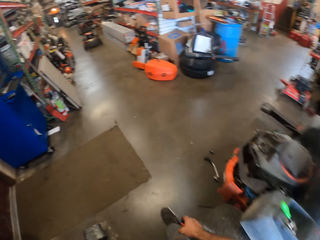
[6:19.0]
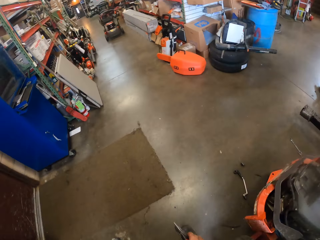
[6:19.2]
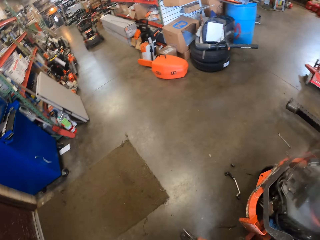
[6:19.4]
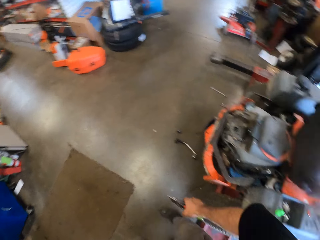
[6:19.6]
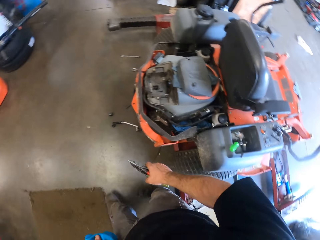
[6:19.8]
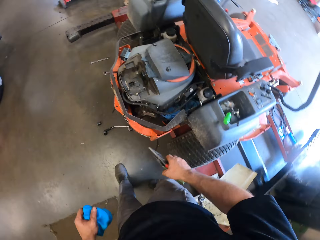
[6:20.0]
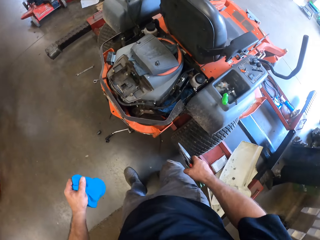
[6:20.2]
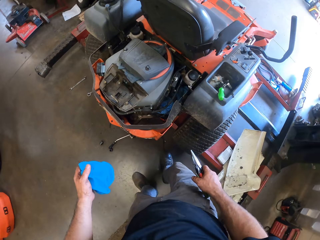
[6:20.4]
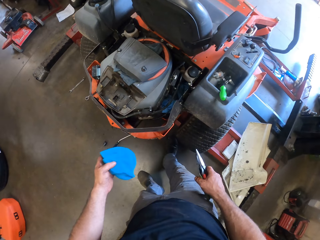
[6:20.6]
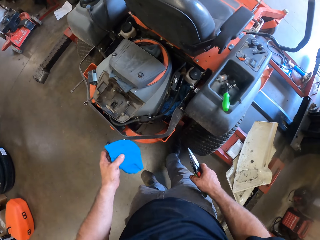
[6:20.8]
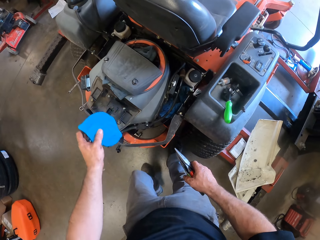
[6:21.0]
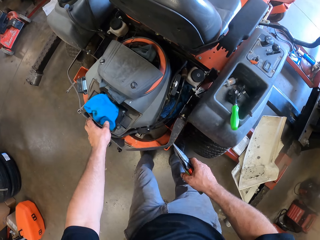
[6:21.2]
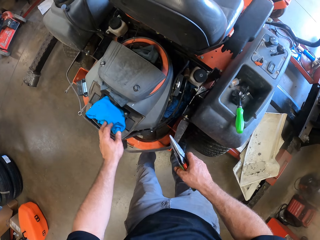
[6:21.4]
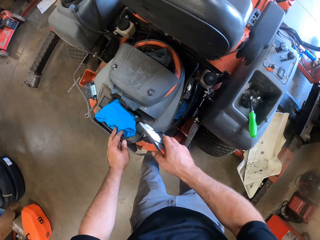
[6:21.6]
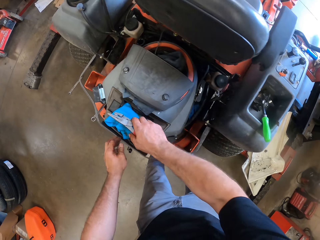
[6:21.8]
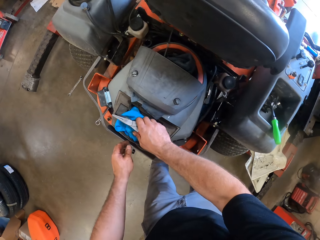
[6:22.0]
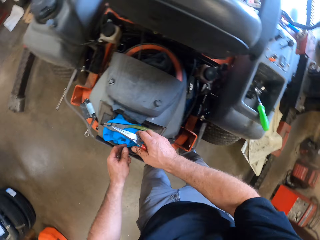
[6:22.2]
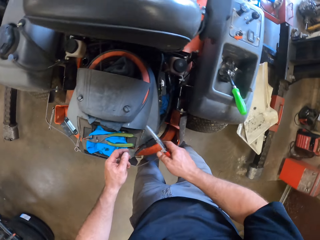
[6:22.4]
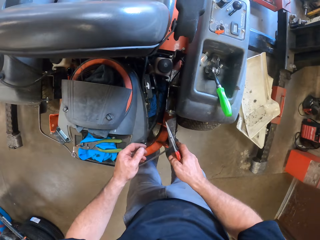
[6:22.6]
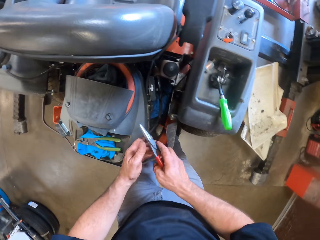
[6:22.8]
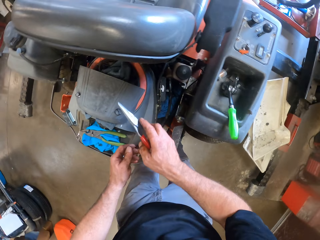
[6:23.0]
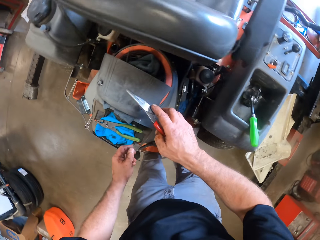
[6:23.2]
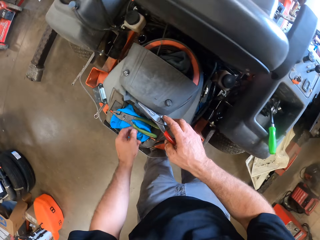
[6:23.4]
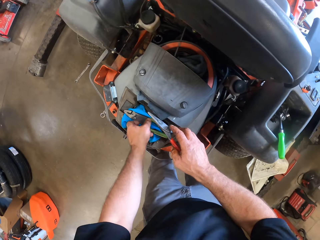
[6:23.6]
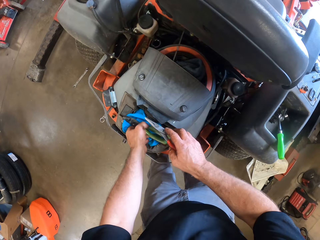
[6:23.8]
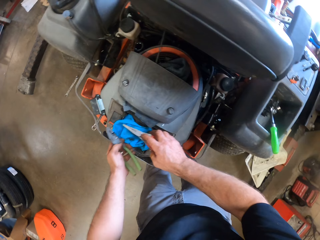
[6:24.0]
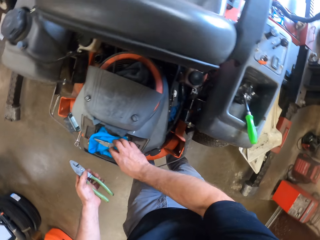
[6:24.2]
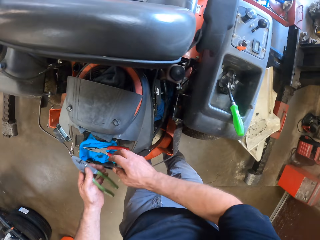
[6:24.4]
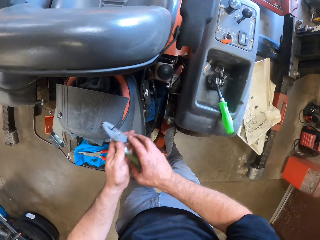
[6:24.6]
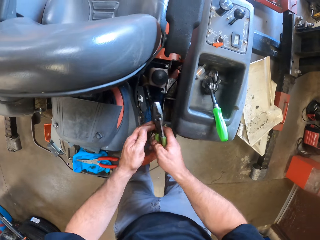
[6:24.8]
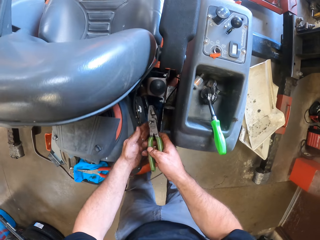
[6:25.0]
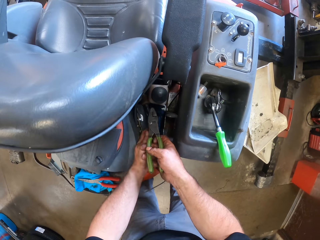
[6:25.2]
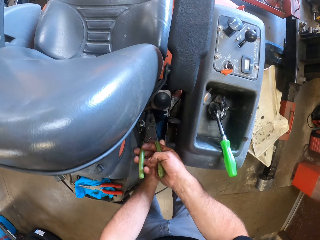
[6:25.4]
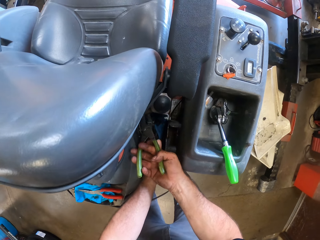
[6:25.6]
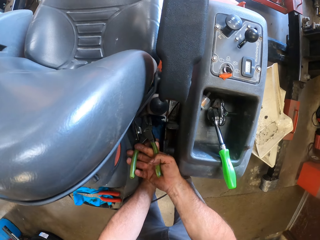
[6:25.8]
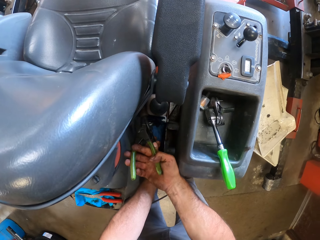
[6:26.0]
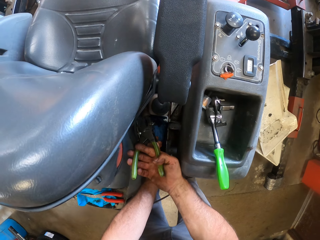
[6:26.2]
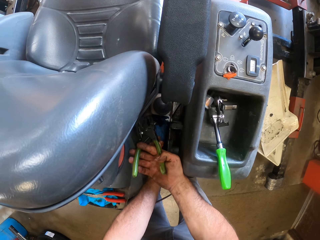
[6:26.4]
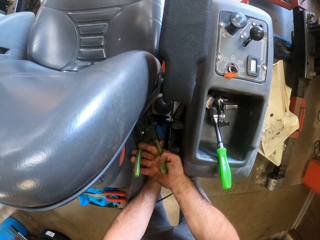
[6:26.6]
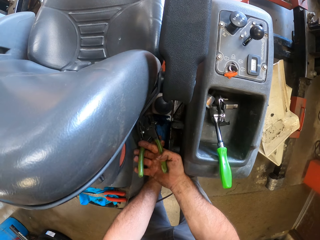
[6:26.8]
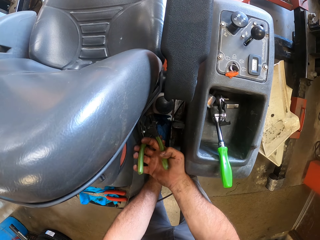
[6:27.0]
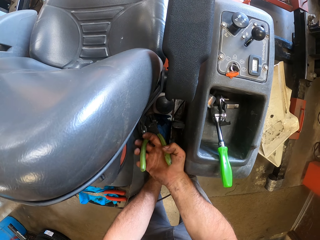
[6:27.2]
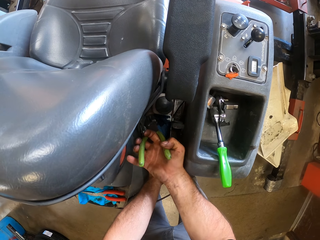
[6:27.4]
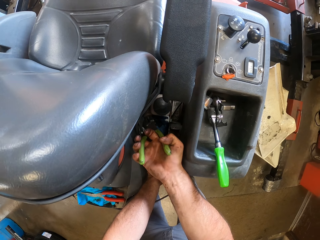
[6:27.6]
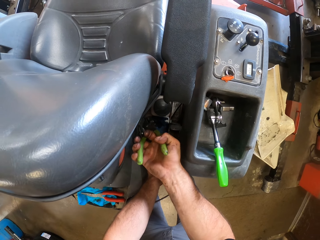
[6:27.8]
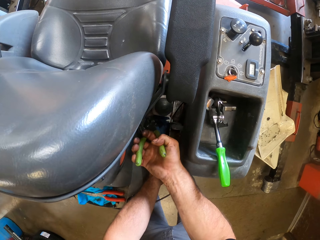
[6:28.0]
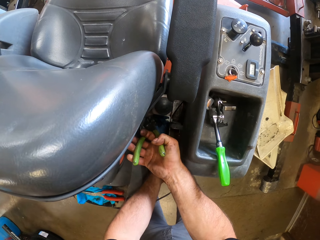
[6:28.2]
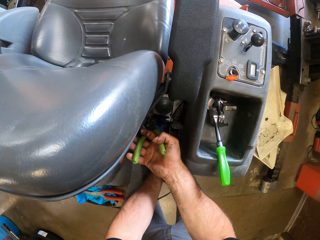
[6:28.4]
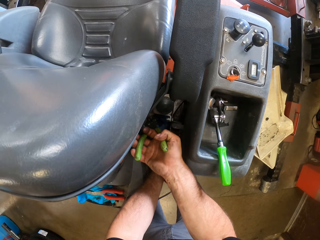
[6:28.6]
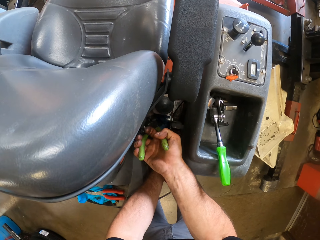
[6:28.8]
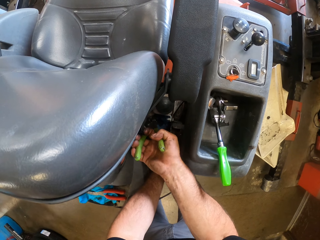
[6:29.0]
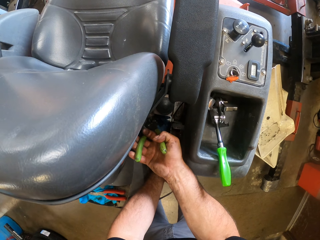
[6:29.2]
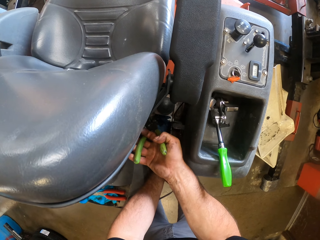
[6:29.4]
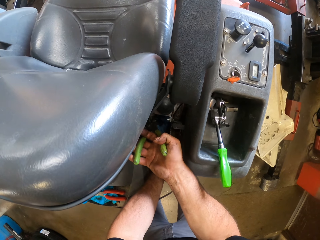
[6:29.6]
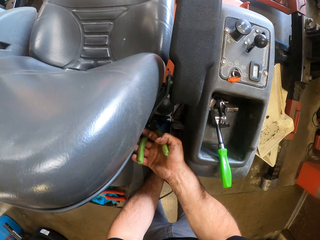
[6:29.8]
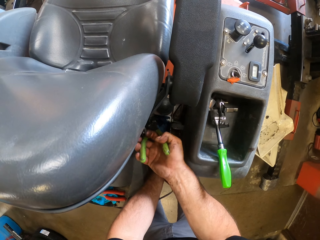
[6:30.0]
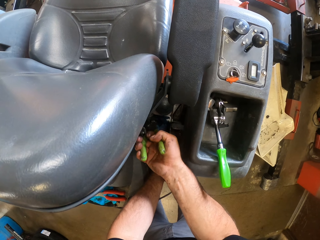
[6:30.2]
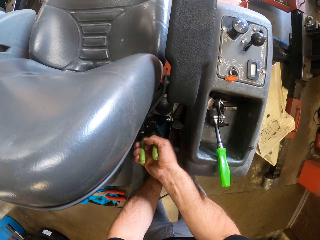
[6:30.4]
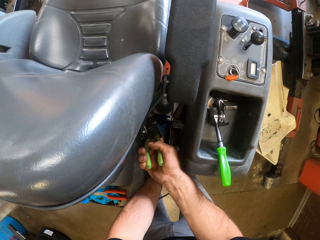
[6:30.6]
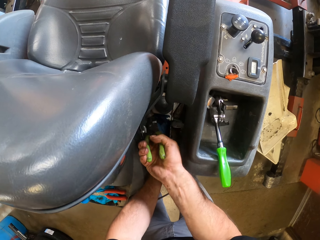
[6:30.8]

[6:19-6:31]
The camera wearer drops the rag on the lawnmower. He drops the green colored pair of pliers on the rag. He picks up the green colored pair of pliers from the rag with his left hand. He drops the red colored pair of pliers on the rag with his right hand. He passes the green colored pair of pliers to his right hand. He adjusts the cable on the lawnmower with the green colored pair of pliers. He fixes the lawnmower engine.

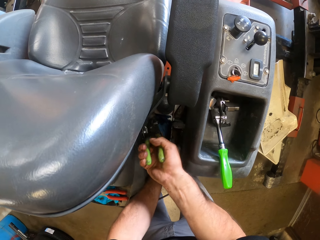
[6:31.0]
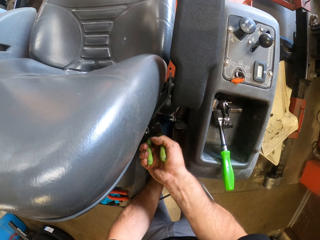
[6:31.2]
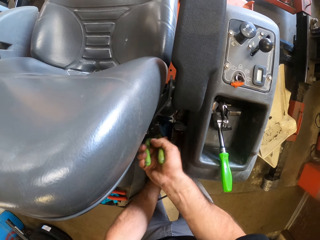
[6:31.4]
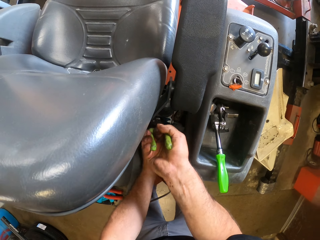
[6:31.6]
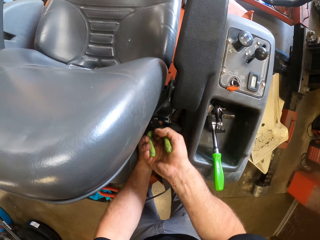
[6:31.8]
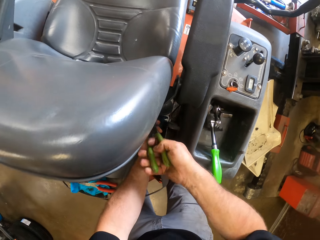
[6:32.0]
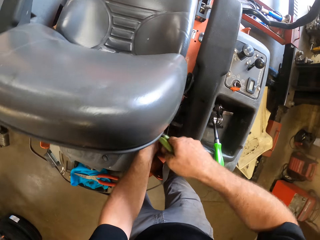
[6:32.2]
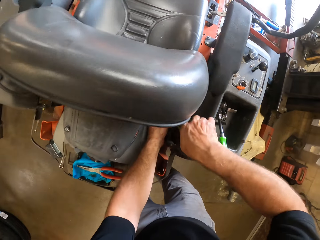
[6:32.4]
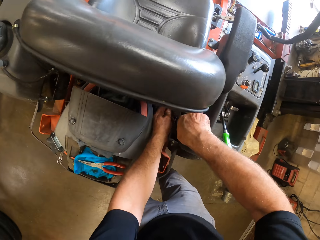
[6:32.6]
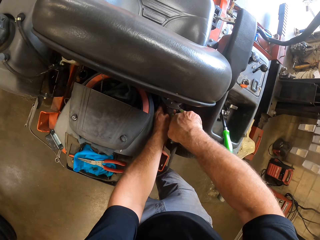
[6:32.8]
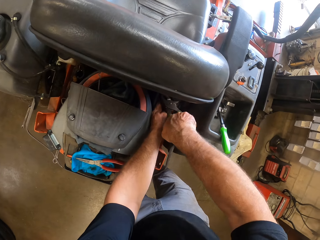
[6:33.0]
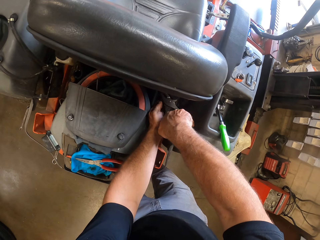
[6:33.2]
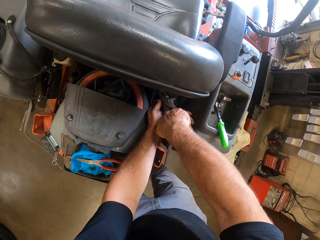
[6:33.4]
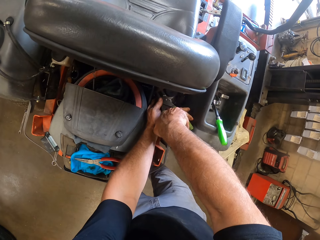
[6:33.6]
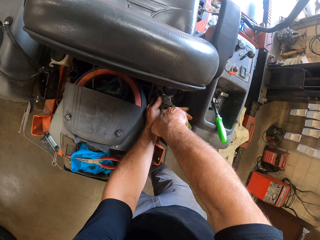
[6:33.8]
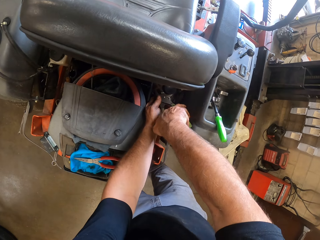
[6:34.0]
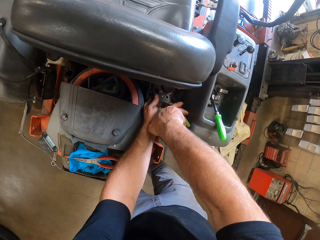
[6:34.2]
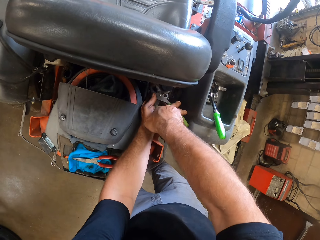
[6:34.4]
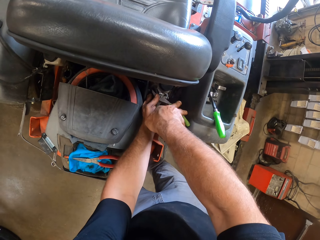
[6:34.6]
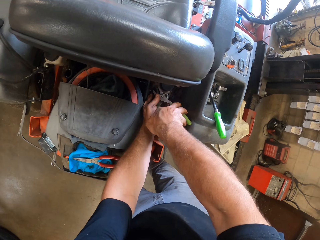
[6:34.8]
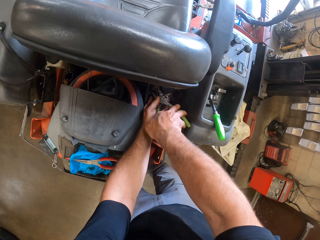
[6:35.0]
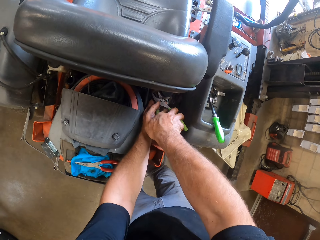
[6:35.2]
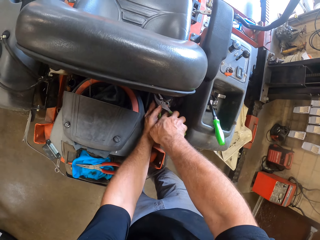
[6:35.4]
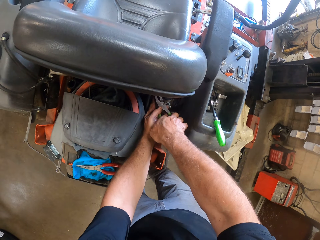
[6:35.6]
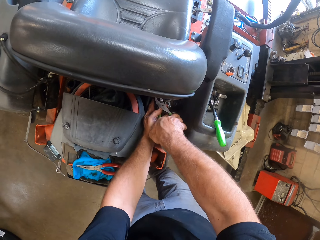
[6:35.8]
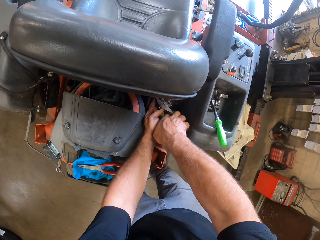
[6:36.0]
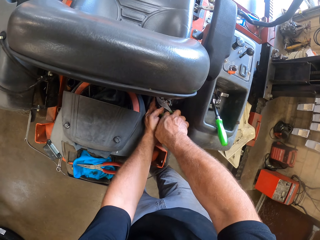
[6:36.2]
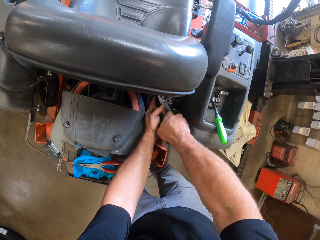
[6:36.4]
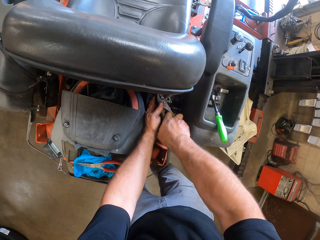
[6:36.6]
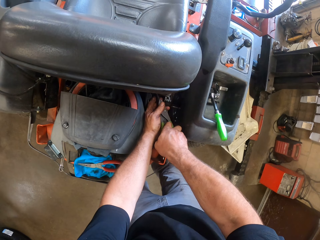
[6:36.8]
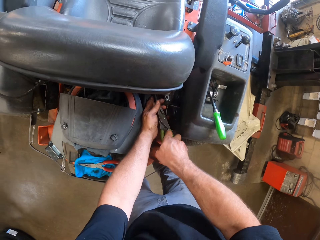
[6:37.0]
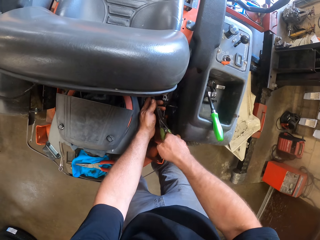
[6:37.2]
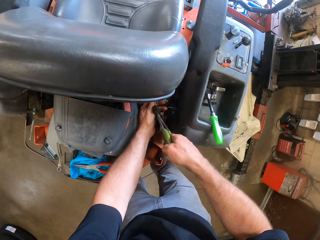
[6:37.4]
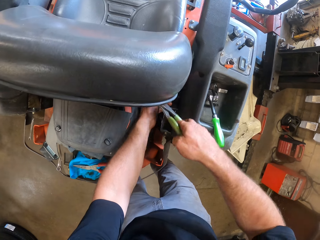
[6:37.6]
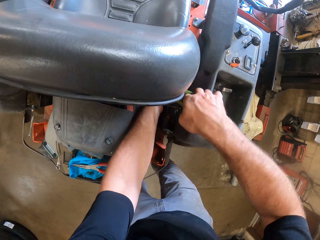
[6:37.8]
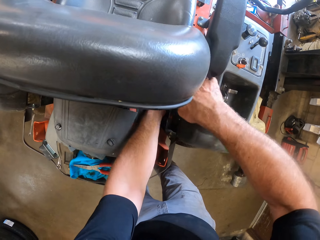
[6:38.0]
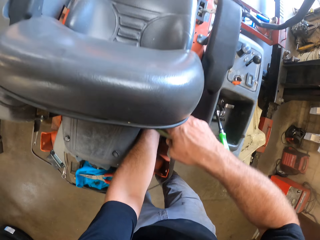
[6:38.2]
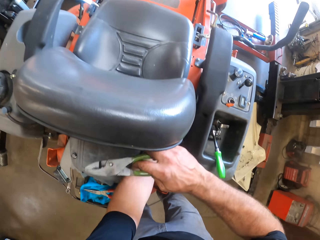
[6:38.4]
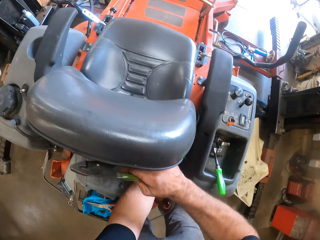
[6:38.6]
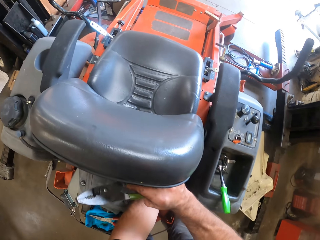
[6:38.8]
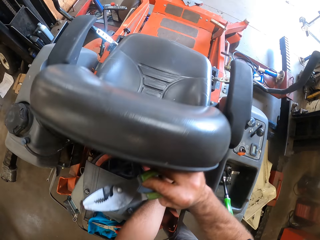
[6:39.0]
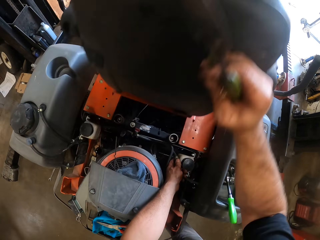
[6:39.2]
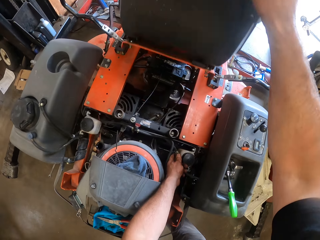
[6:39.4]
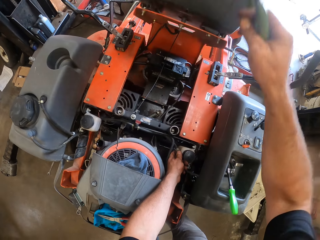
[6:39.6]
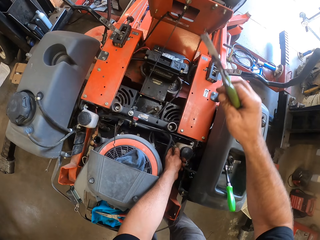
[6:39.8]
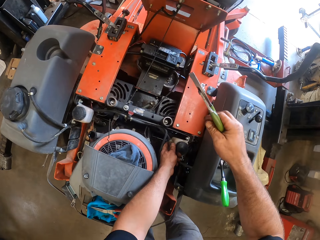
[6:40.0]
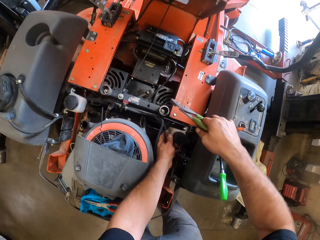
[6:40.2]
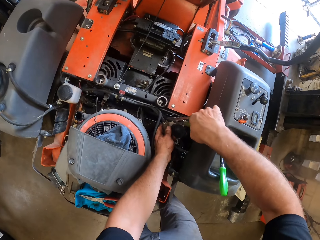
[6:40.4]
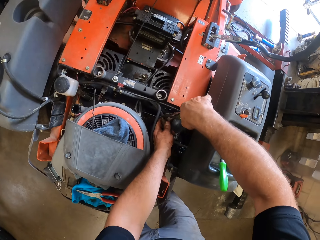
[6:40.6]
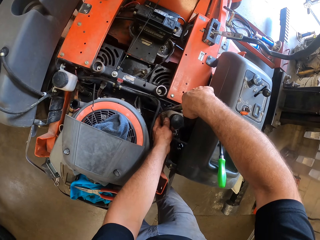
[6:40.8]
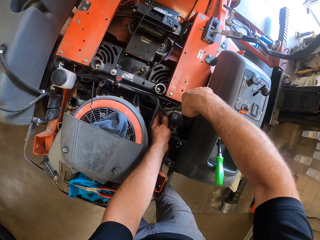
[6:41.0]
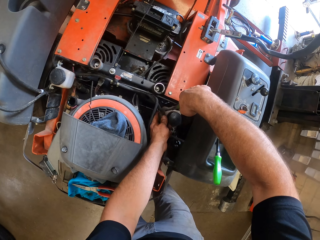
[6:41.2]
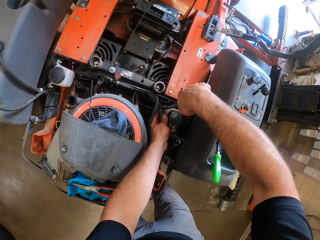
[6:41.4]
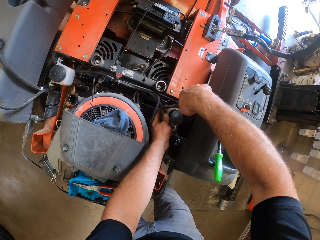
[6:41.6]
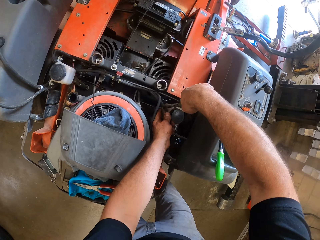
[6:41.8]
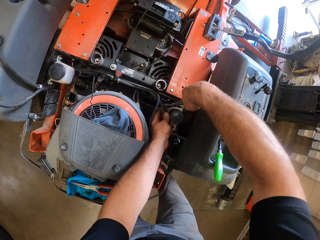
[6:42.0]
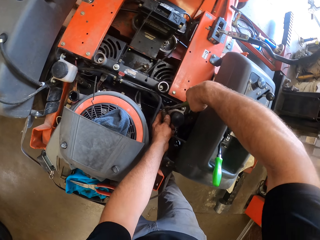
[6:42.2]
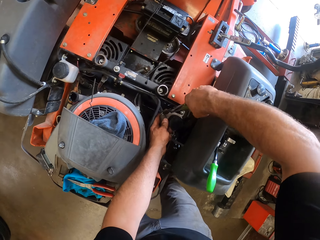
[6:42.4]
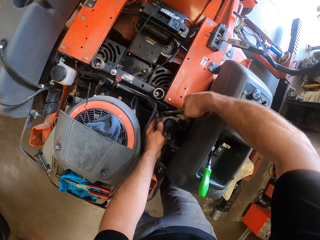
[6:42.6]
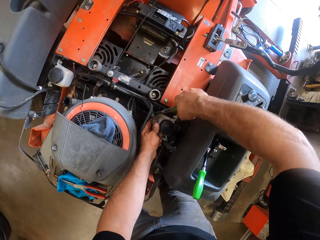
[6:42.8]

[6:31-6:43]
The camera wearer removes the green colored pair of pliers from the cable. He pushes the lawnmower seat forward. He lifts the lawnmower chair. He adjusts the cable on the lawnmower with the green colored pair of pliers.
